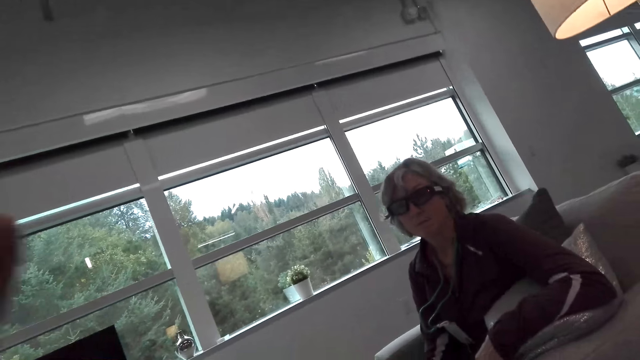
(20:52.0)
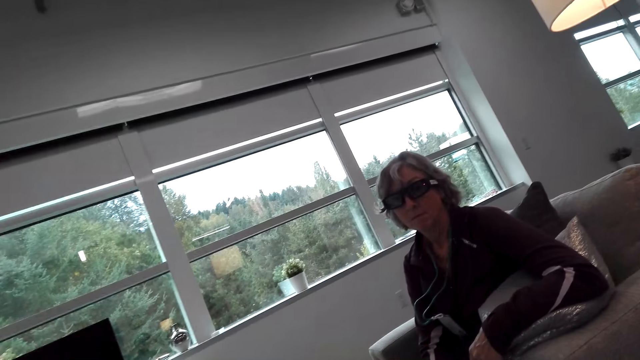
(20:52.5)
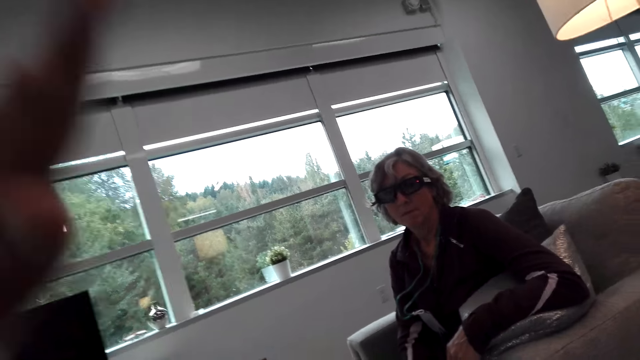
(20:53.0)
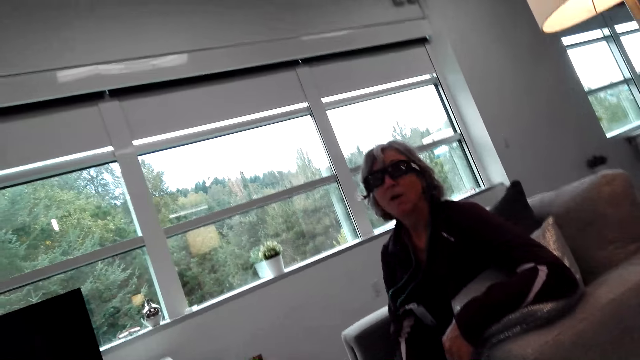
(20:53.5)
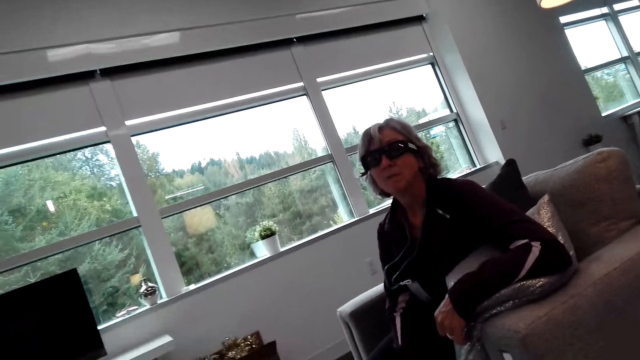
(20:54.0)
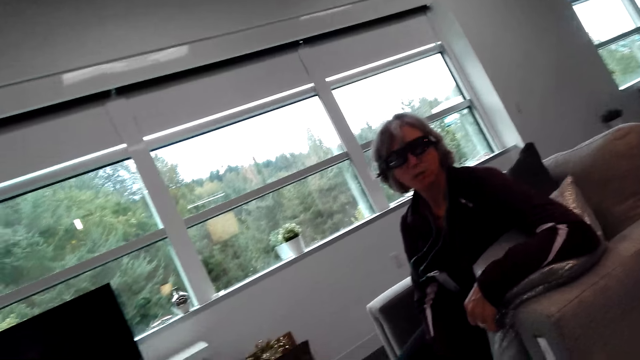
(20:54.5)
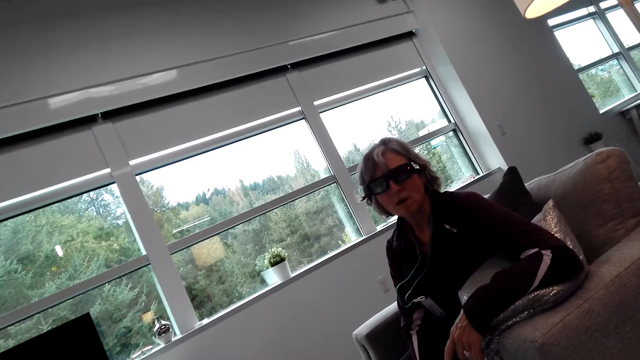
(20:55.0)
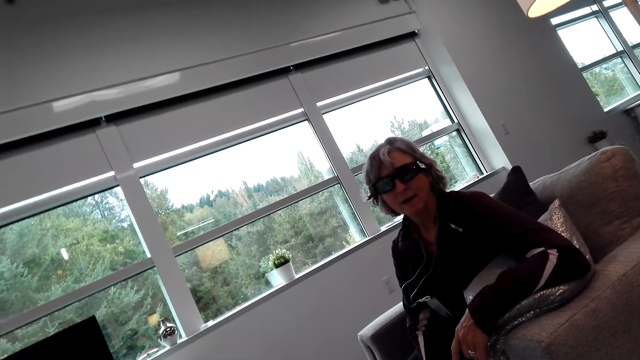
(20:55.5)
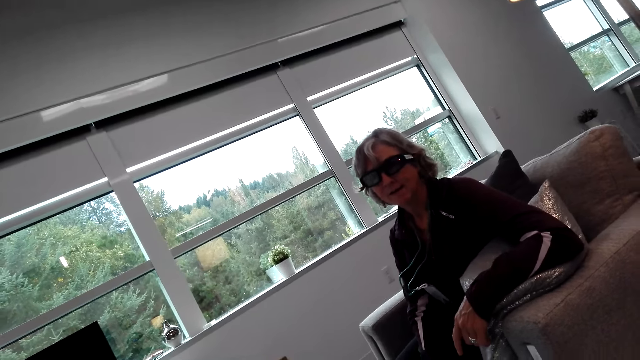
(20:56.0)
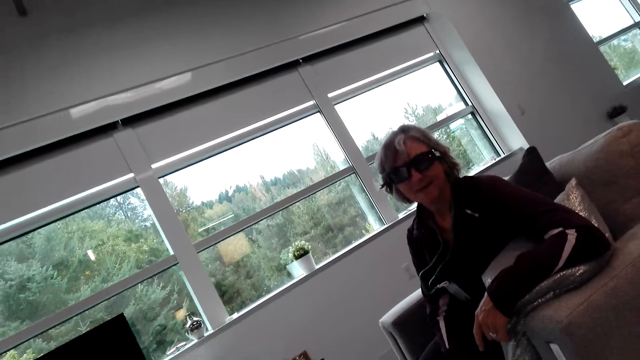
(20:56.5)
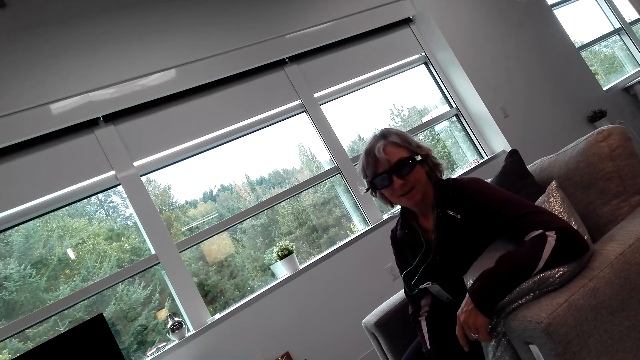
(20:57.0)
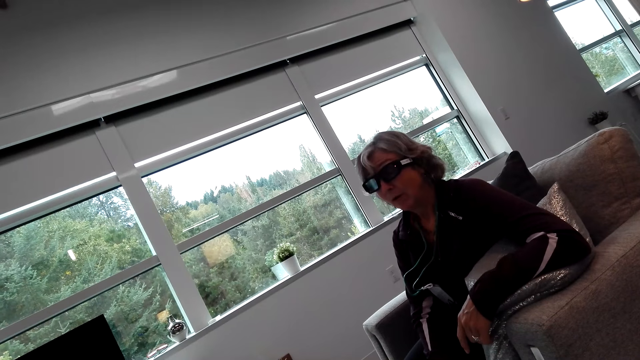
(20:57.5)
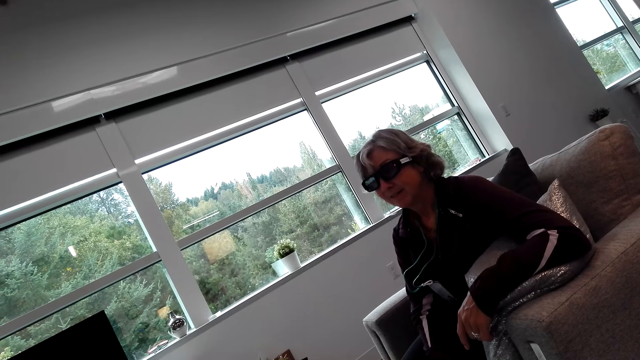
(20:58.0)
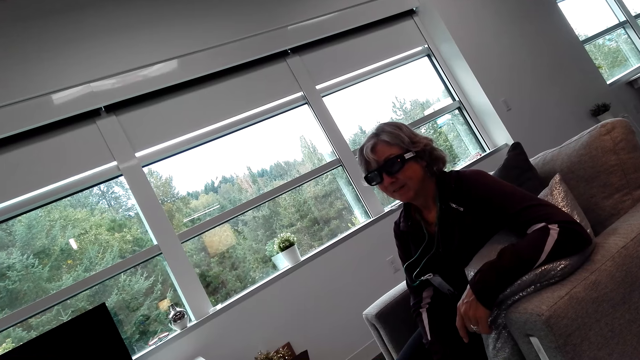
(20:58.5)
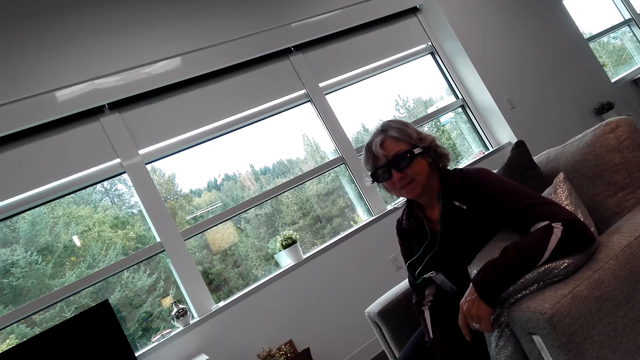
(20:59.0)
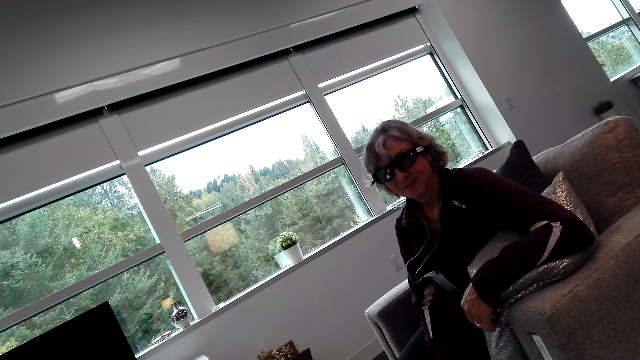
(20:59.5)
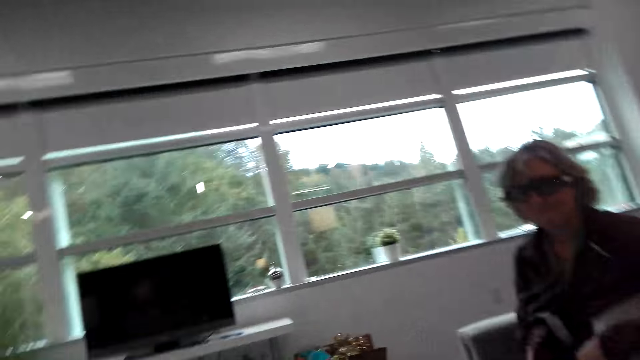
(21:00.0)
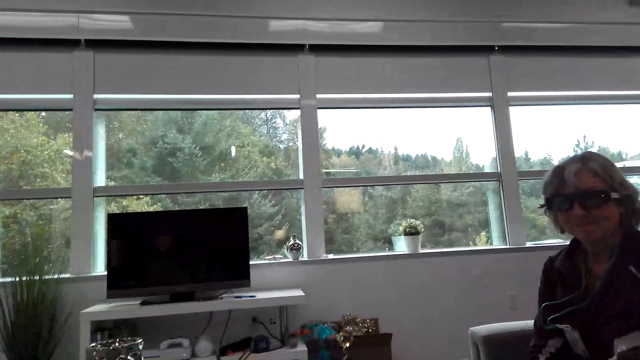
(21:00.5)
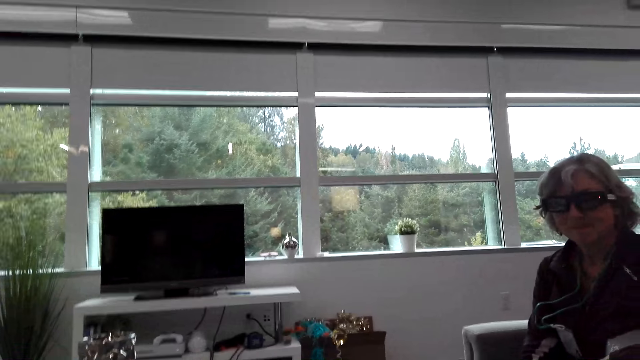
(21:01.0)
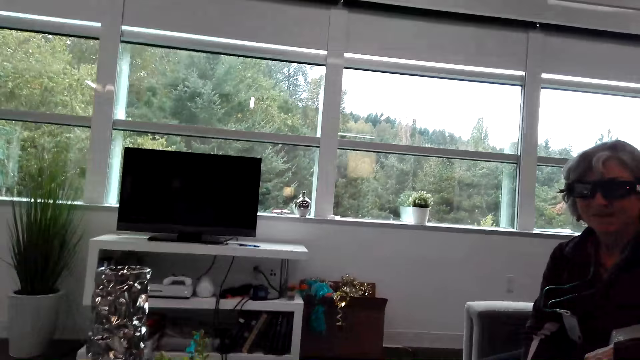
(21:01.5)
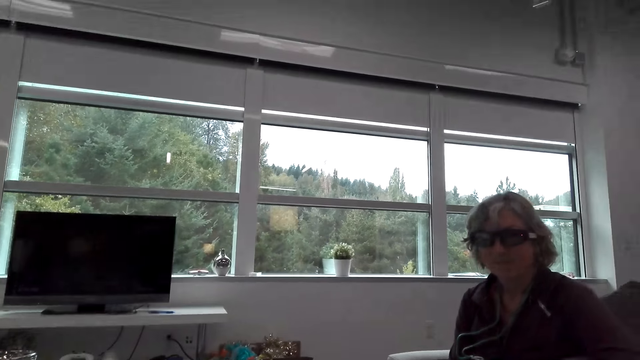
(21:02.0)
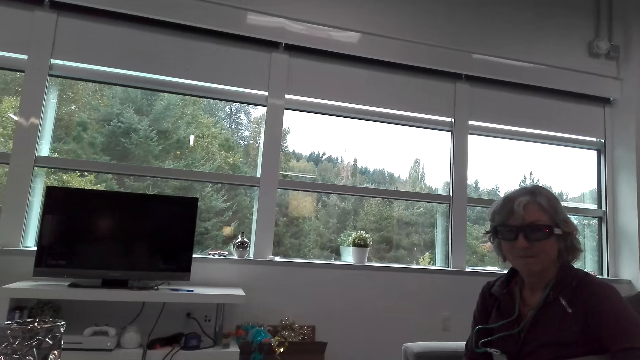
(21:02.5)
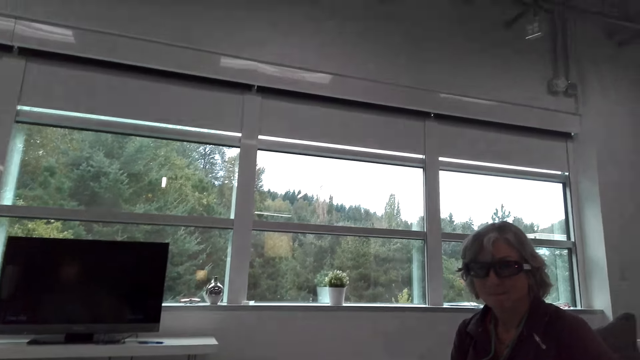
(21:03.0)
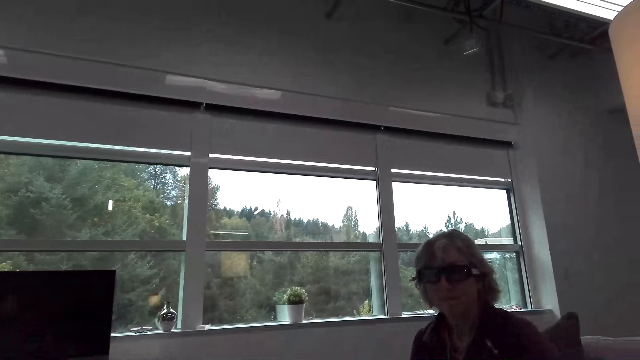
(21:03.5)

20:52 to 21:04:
The camera wearer moves the hands. A woman talks to the camera wearer. The camera wearer talks to the woman.

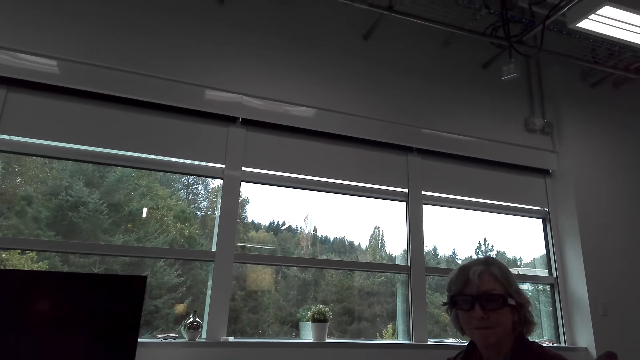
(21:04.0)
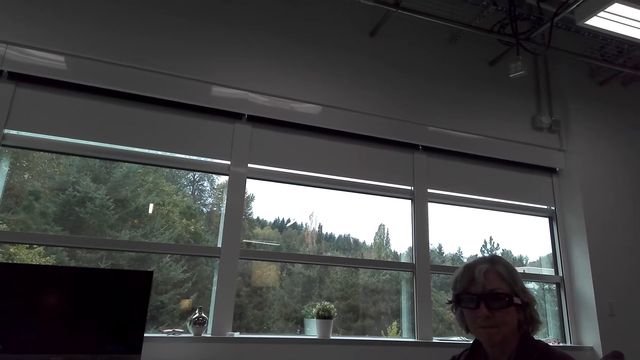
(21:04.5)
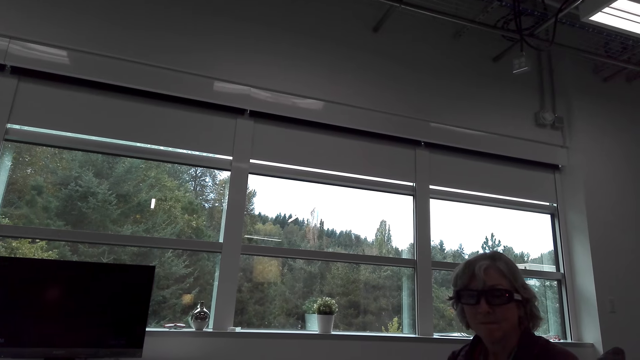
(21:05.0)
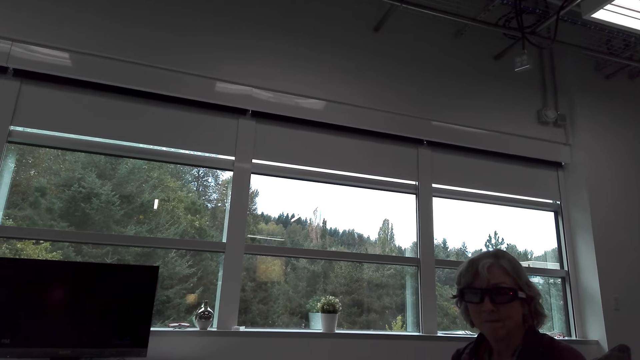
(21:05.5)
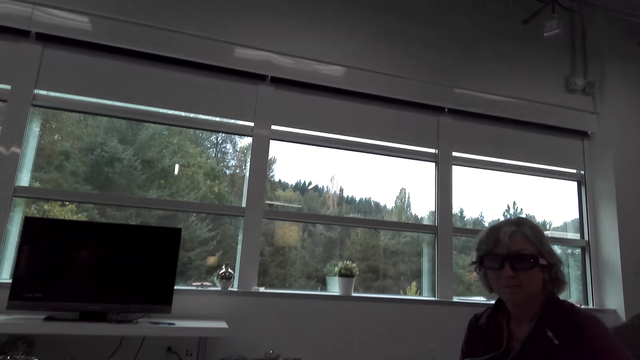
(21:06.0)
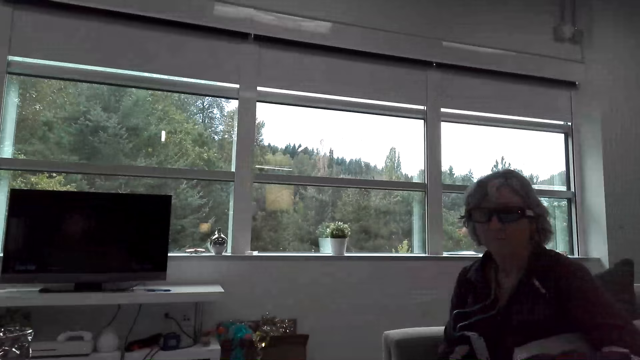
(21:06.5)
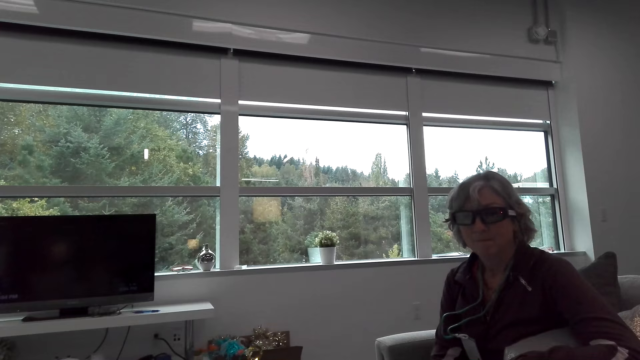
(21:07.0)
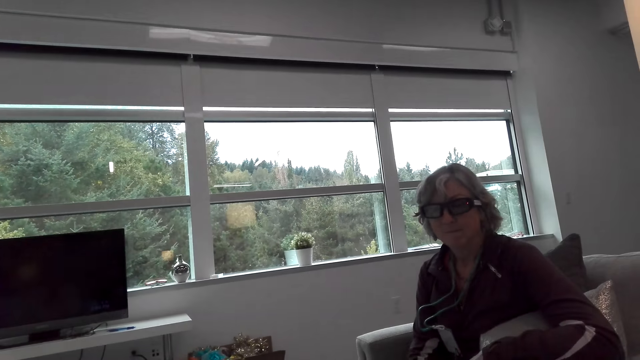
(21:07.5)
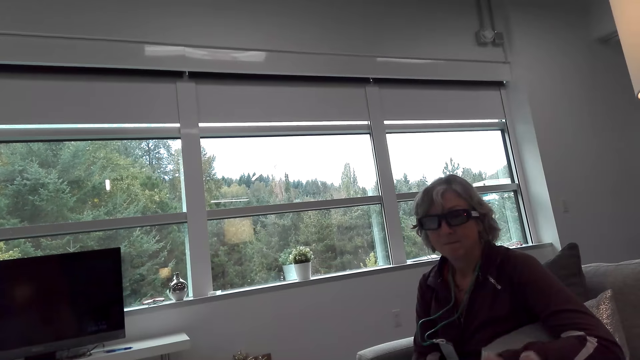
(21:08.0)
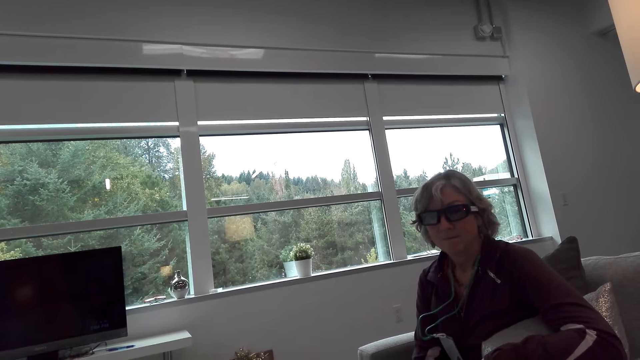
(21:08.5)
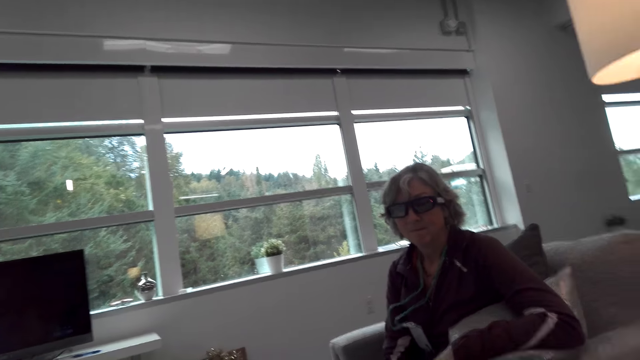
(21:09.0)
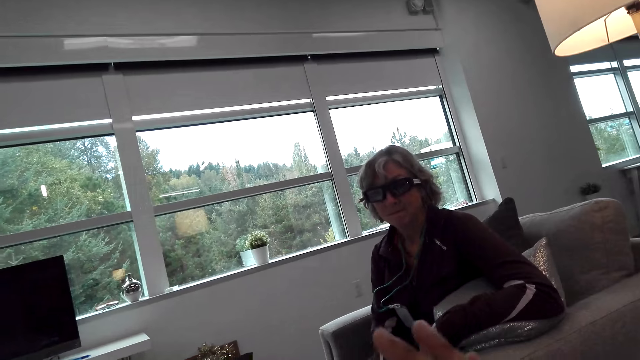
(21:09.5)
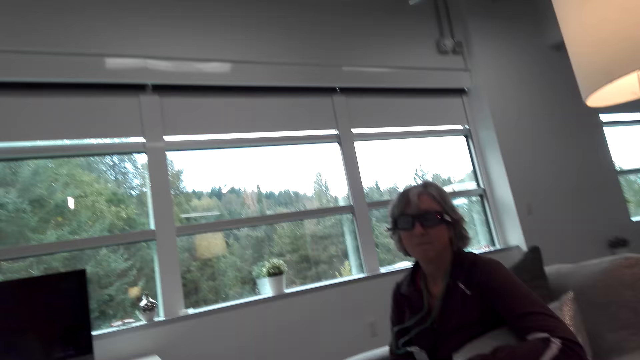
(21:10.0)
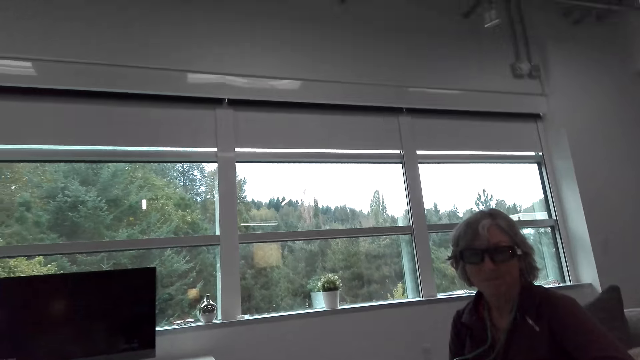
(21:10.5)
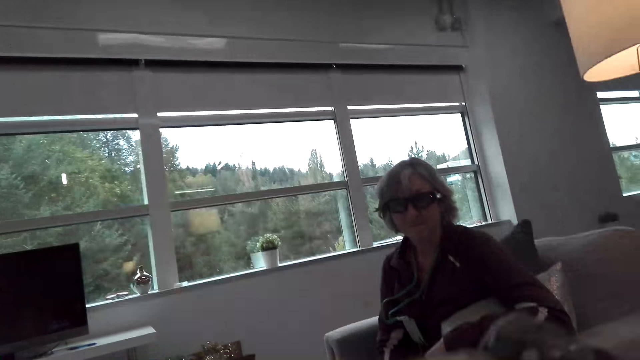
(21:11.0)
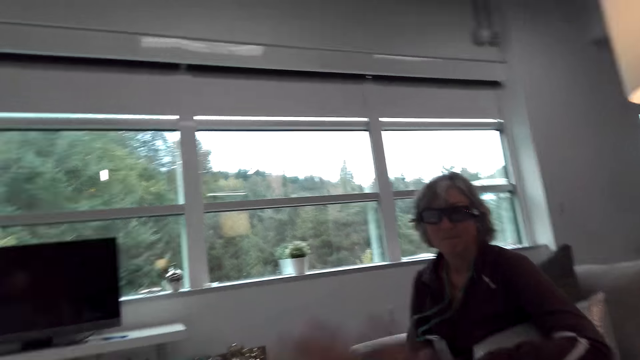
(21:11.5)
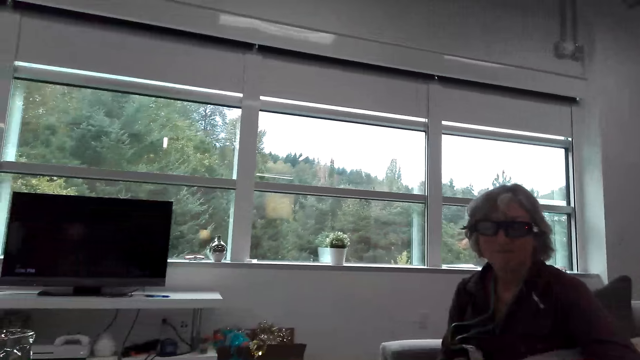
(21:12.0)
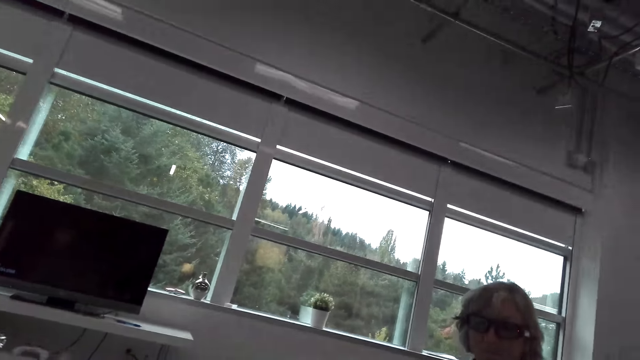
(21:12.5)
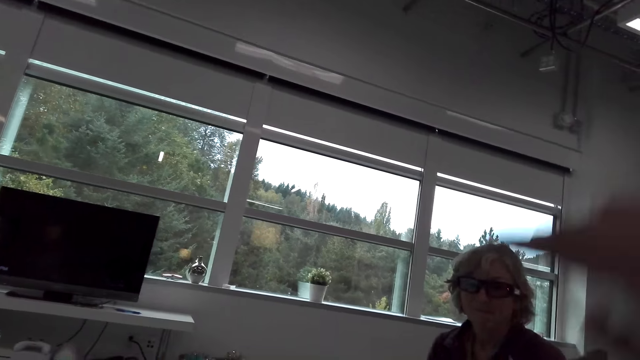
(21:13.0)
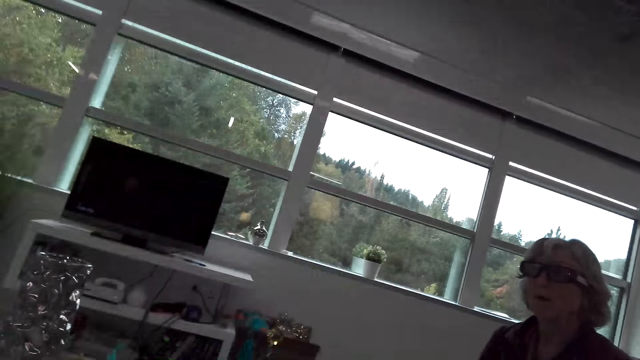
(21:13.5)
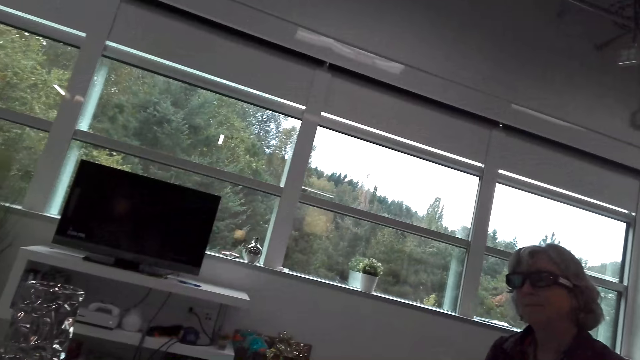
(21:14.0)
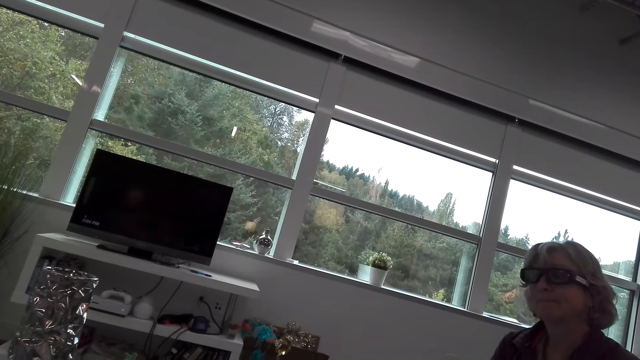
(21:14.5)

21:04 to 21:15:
The camera wearer moves the hand.
